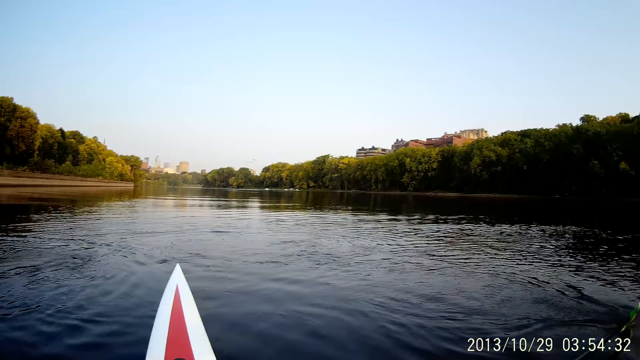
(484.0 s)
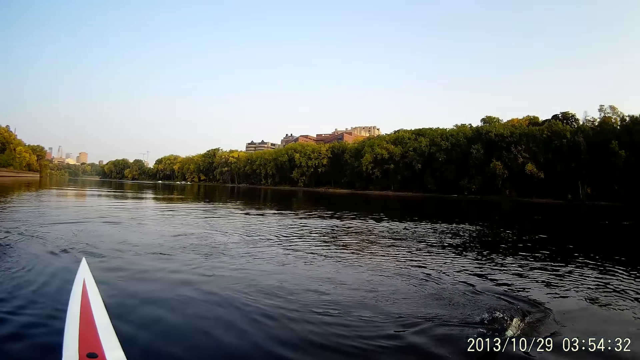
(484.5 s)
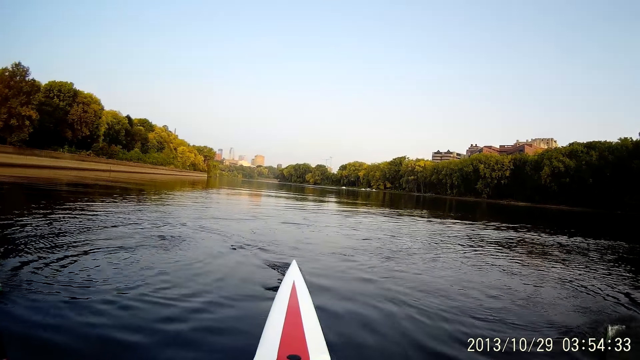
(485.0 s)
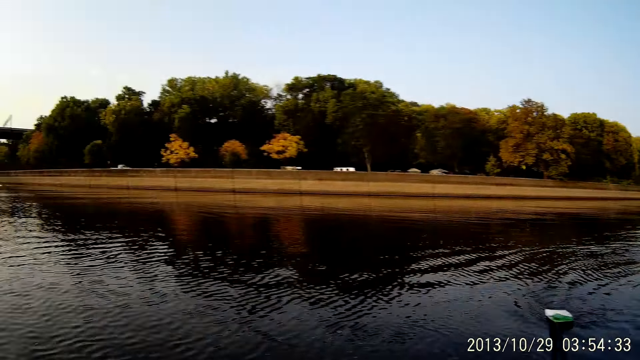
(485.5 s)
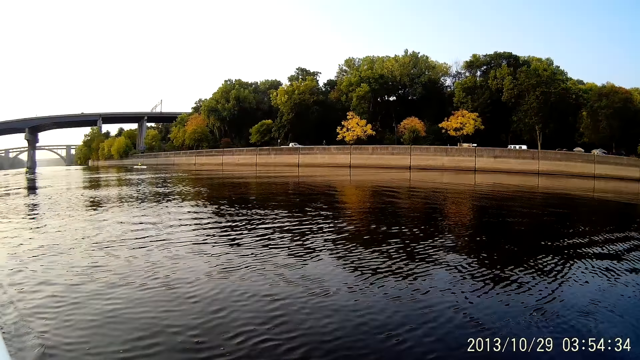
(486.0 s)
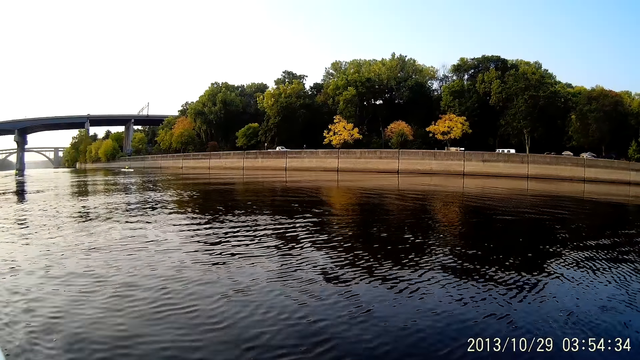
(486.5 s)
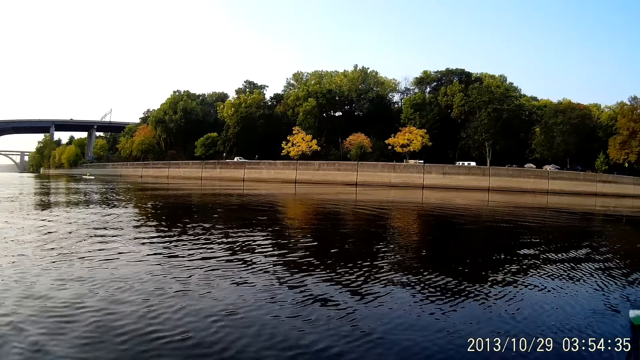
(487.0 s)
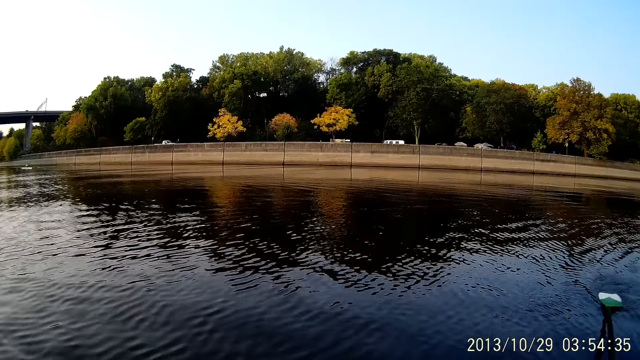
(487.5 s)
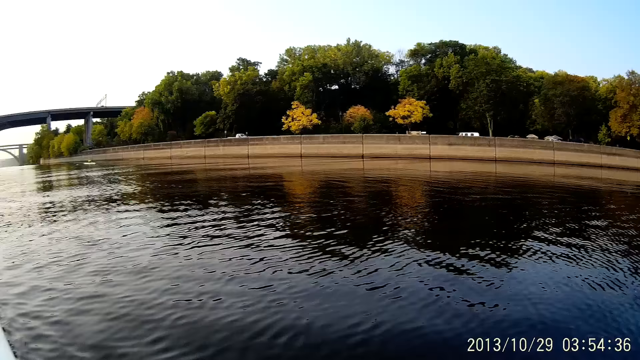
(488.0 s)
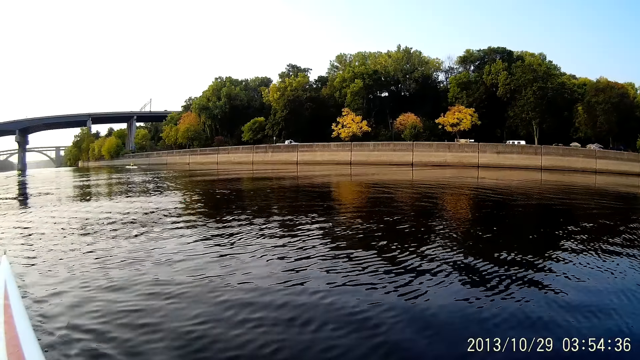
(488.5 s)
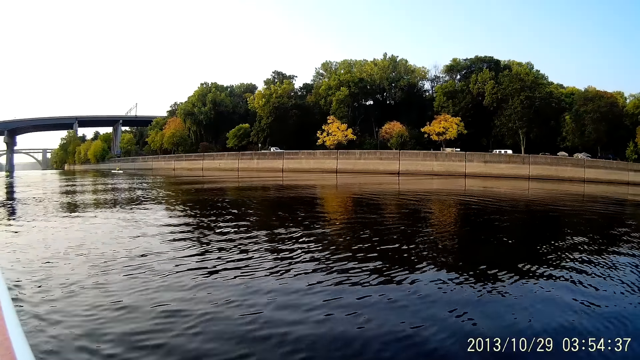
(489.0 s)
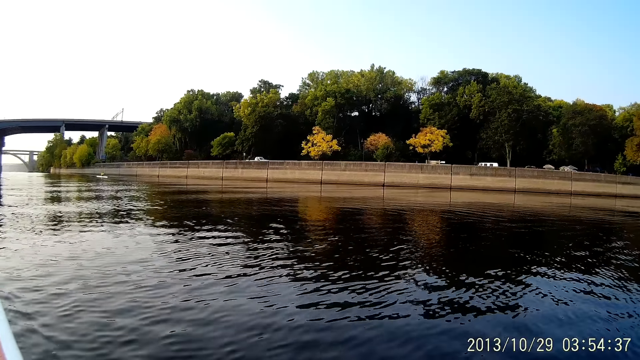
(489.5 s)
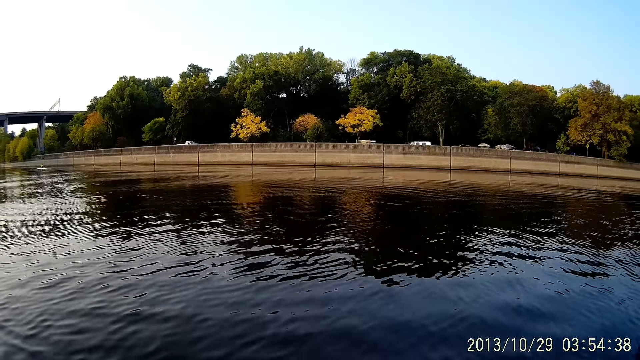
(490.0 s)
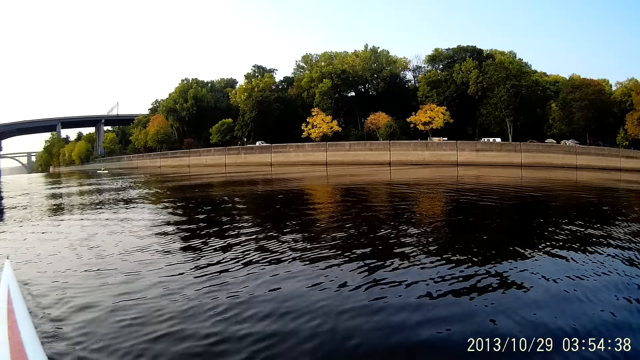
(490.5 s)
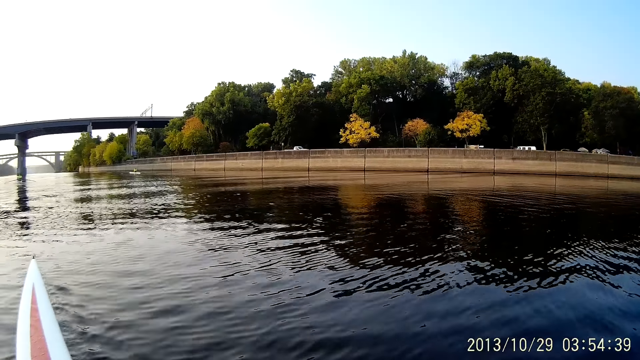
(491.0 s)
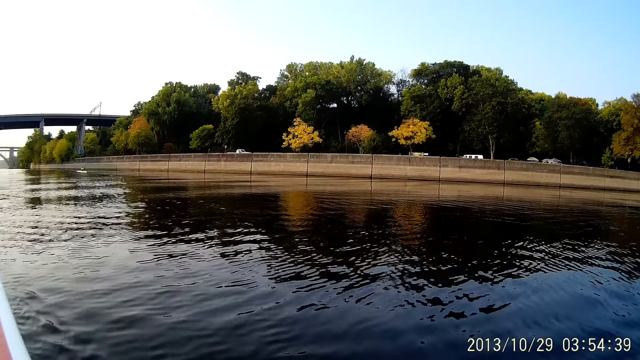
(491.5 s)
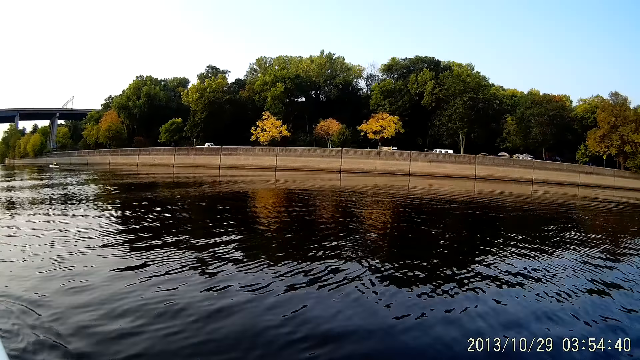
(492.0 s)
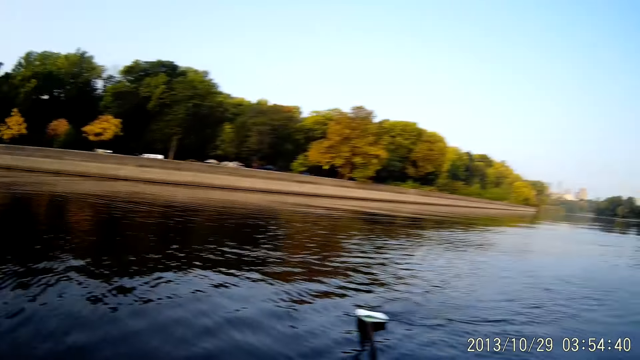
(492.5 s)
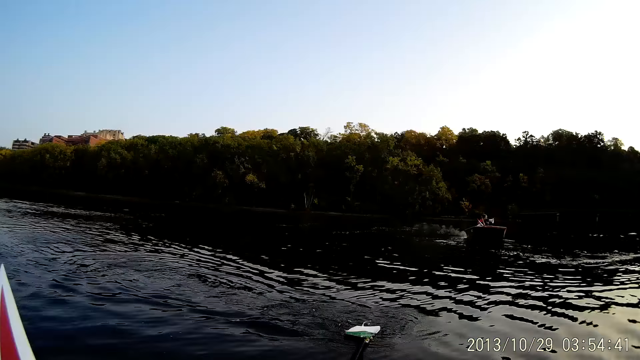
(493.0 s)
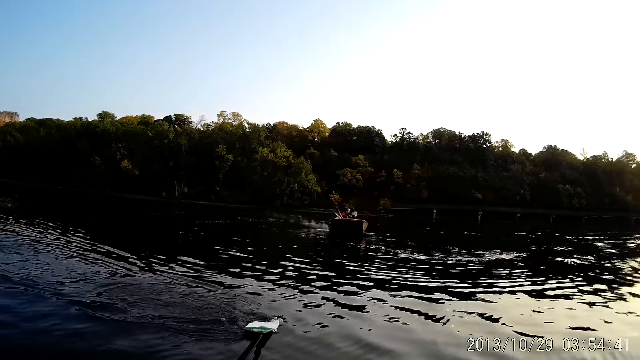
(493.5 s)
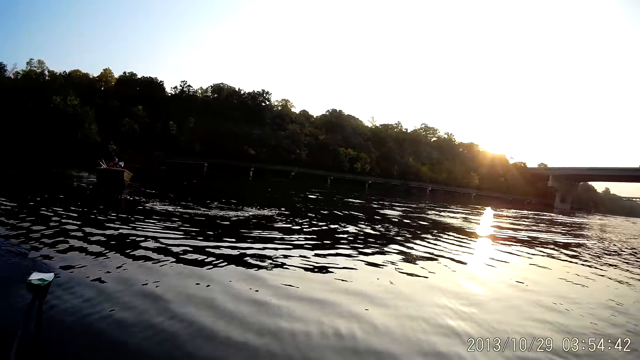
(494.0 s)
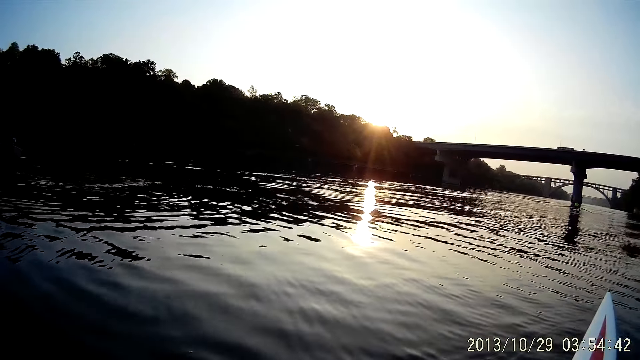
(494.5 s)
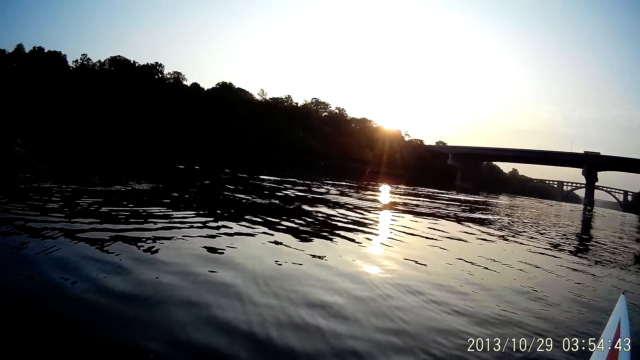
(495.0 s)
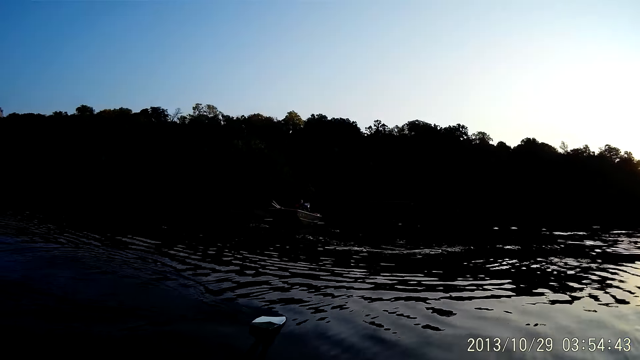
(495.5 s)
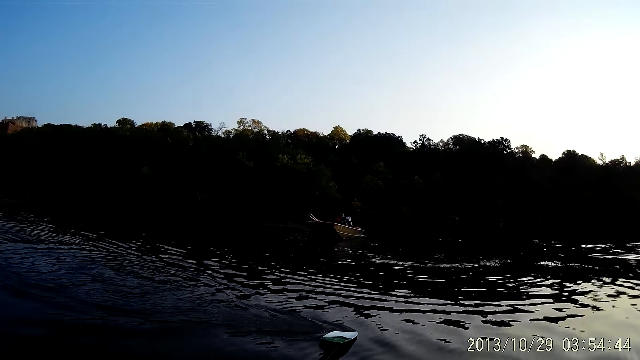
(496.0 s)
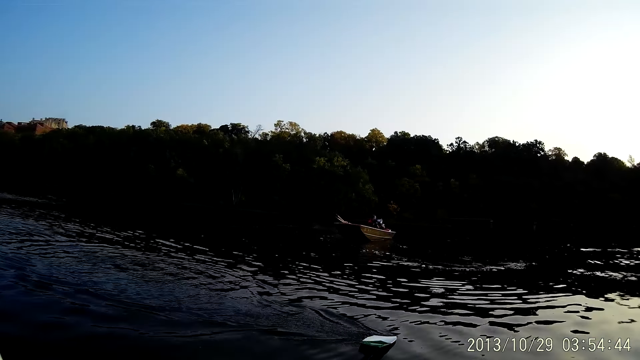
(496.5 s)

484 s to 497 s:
The camera wearer rows a boat on water. They look around. They ride on water with the boat. They row the boat on water. They look around. They ride on water with the boat.

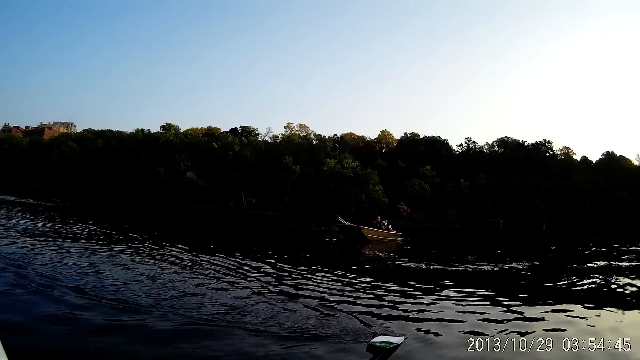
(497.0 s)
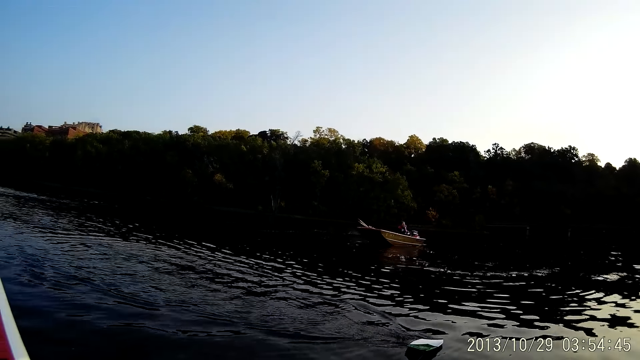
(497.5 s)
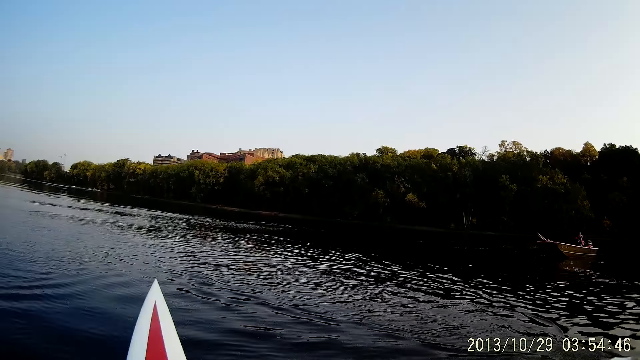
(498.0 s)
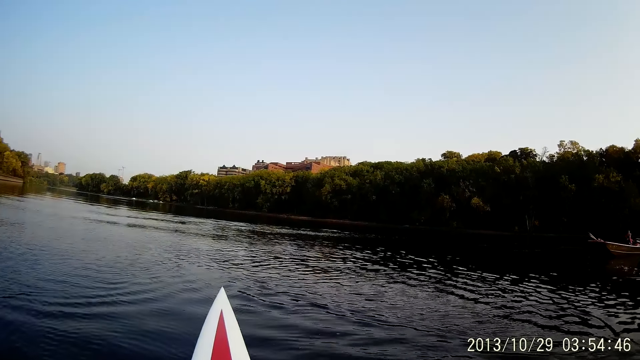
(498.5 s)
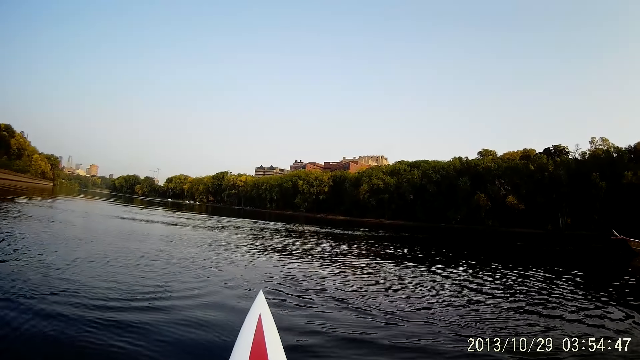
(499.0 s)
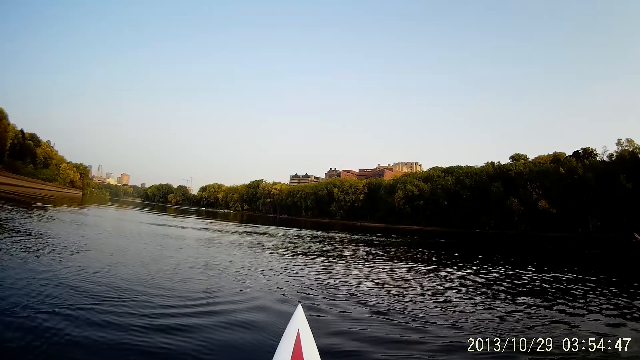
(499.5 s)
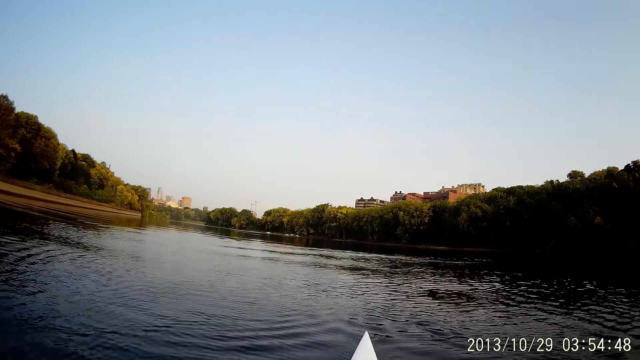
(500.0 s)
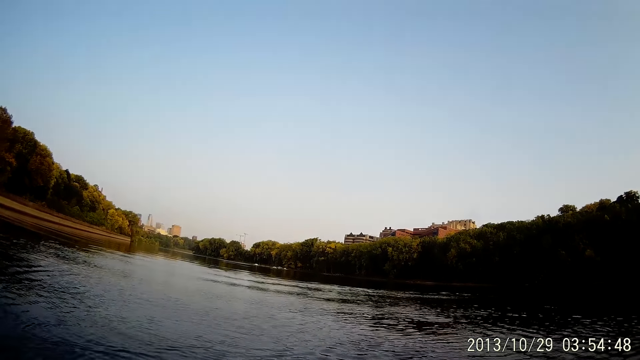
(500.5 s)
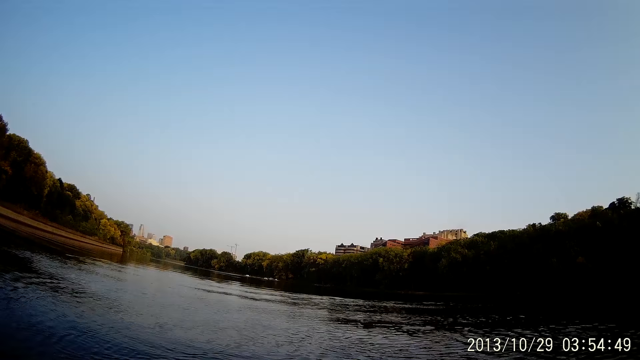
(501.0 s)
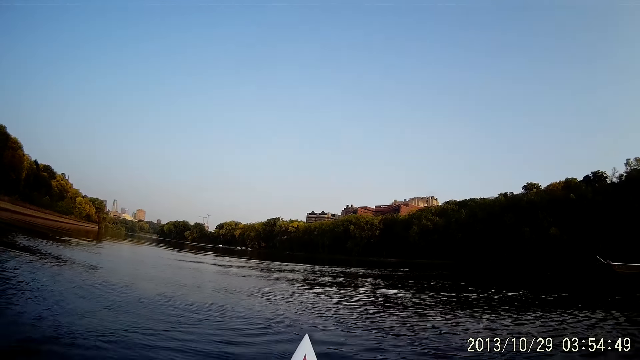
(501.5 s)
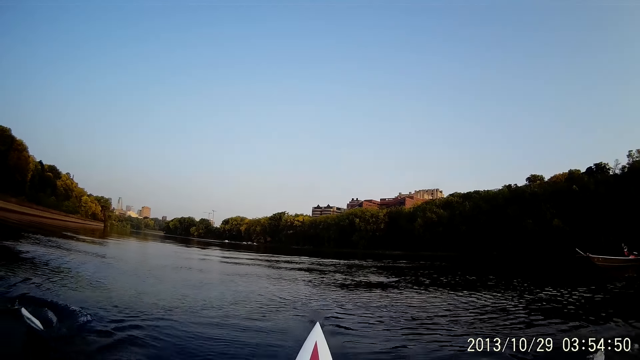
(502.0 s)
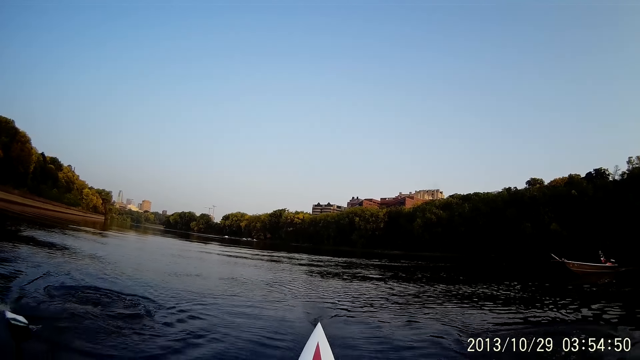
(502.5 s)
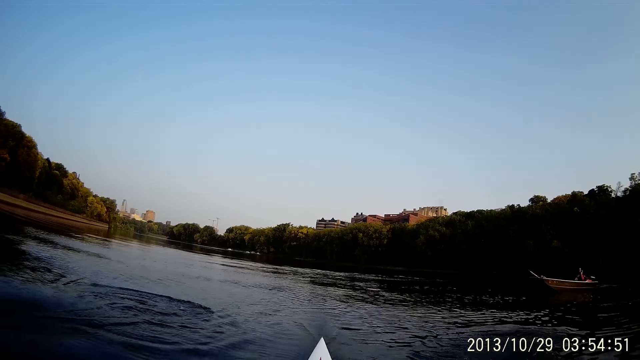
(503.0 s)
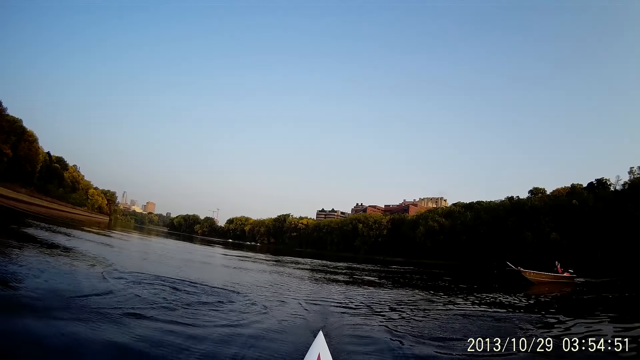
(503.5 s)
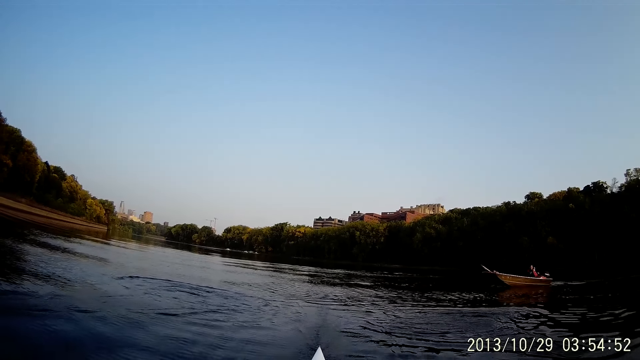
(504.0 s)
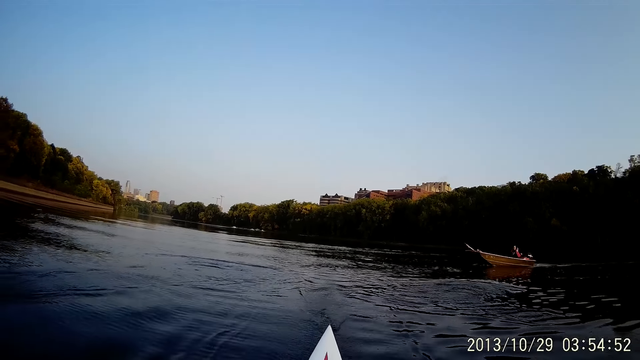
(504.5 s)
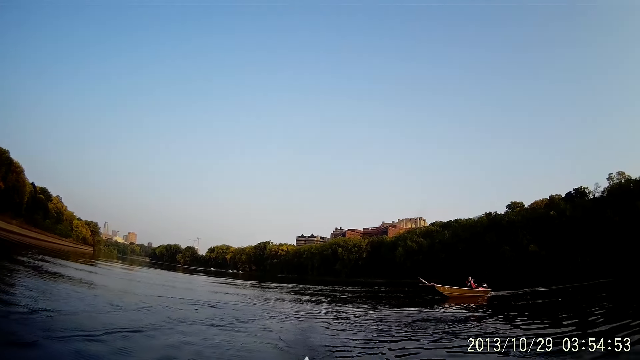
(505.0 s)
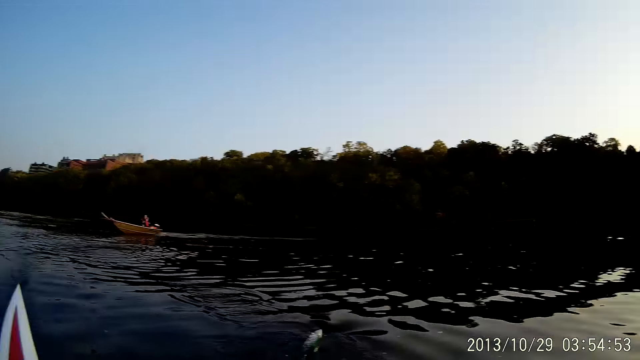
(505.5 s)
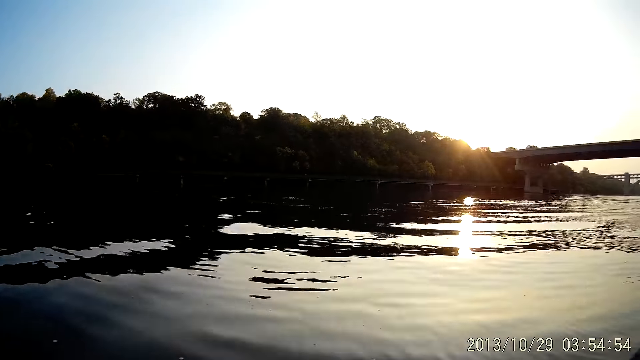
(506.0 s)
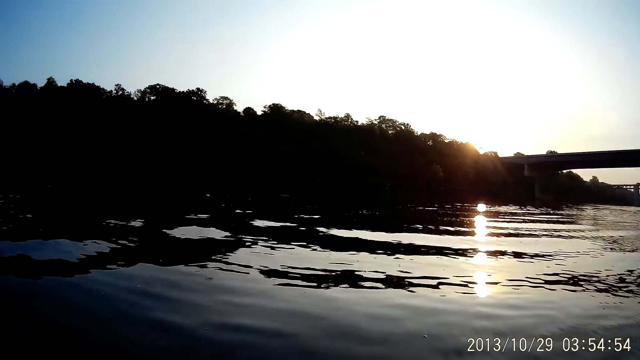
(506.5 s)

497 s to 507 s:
The camera wearer rows a boat on water. They look around.
